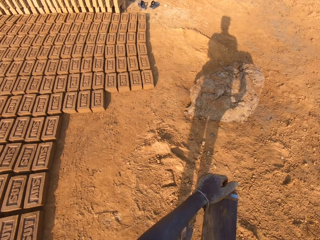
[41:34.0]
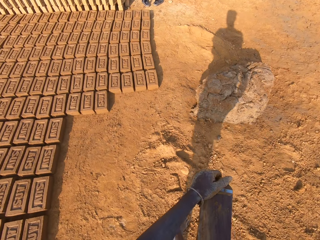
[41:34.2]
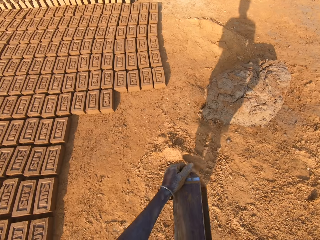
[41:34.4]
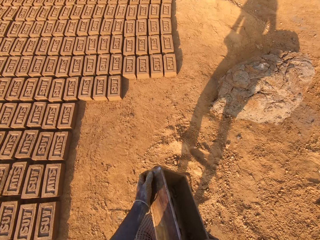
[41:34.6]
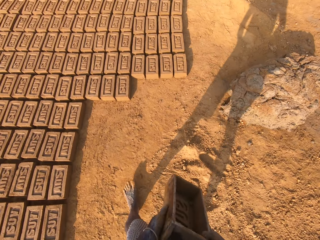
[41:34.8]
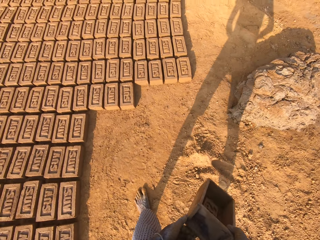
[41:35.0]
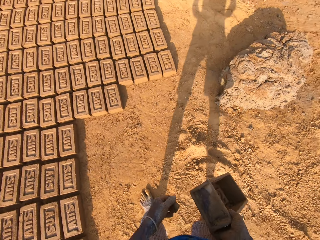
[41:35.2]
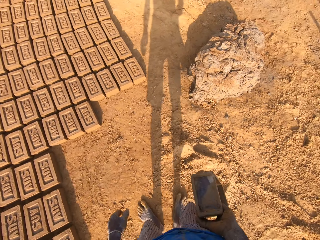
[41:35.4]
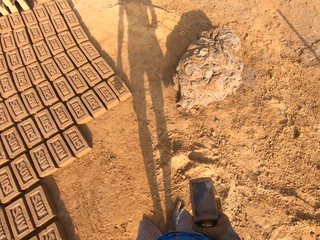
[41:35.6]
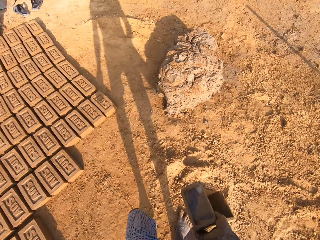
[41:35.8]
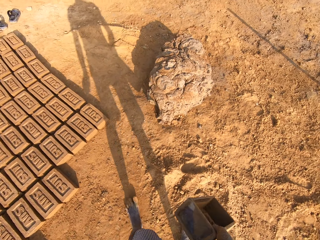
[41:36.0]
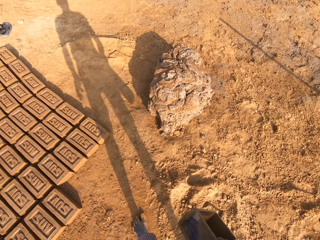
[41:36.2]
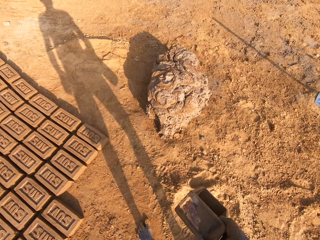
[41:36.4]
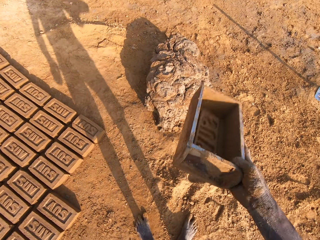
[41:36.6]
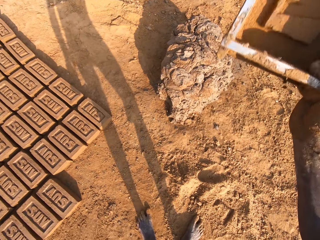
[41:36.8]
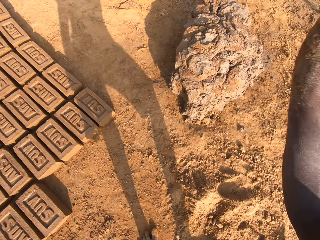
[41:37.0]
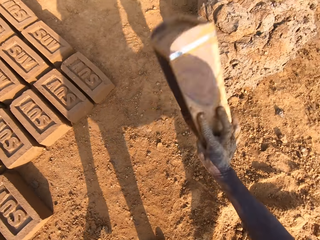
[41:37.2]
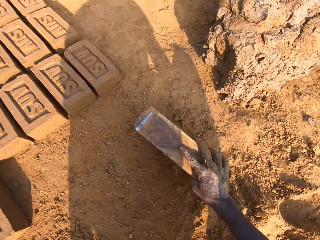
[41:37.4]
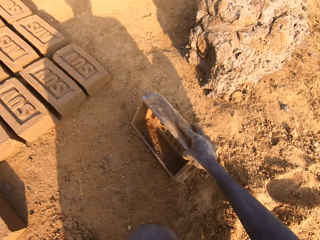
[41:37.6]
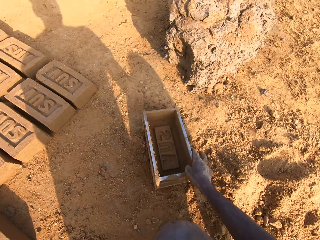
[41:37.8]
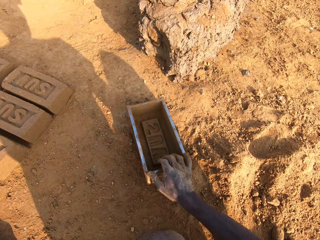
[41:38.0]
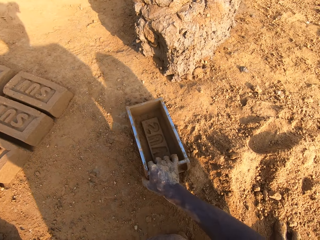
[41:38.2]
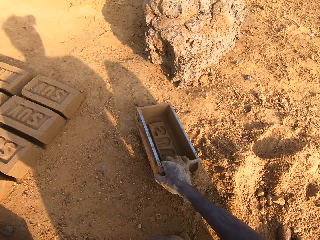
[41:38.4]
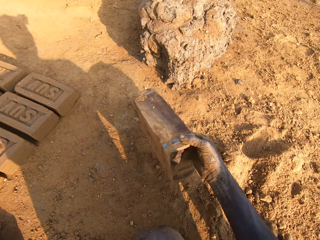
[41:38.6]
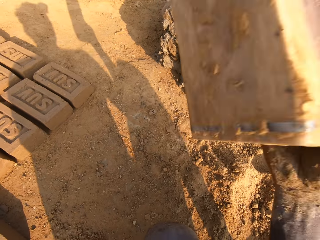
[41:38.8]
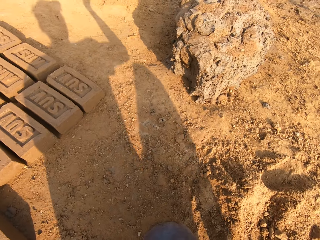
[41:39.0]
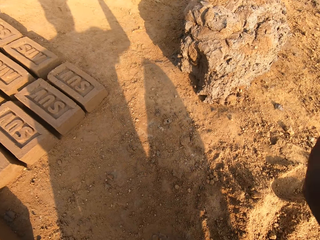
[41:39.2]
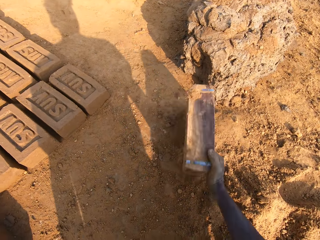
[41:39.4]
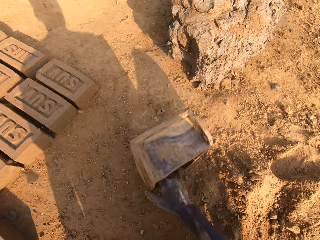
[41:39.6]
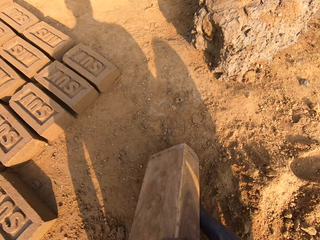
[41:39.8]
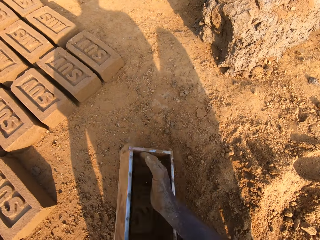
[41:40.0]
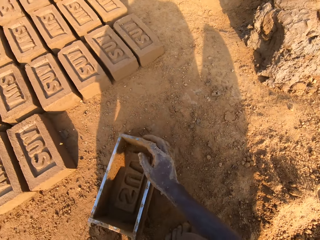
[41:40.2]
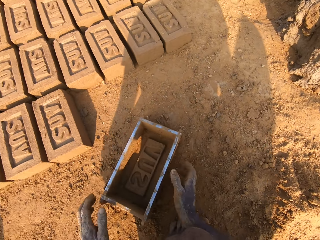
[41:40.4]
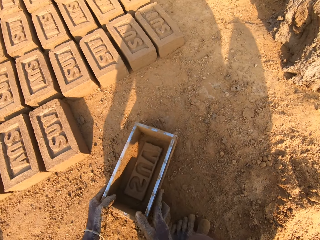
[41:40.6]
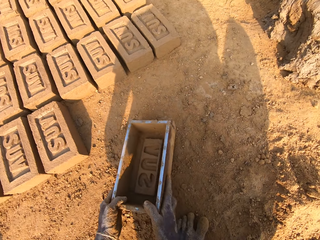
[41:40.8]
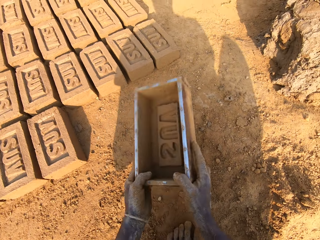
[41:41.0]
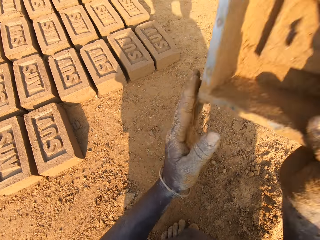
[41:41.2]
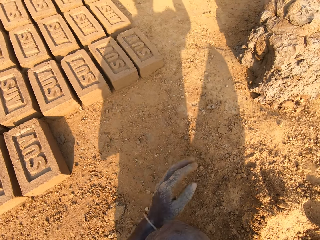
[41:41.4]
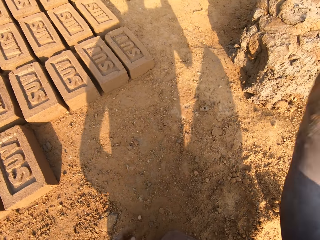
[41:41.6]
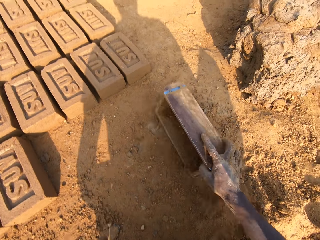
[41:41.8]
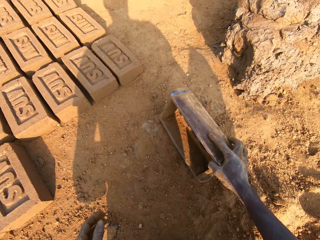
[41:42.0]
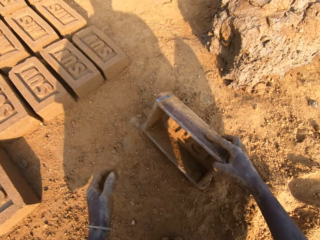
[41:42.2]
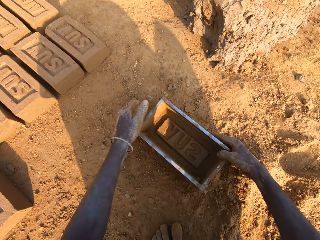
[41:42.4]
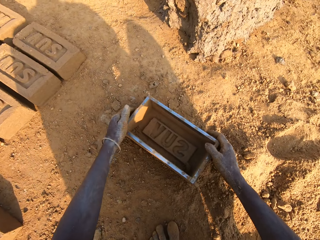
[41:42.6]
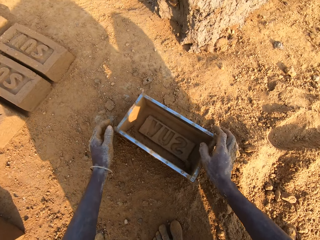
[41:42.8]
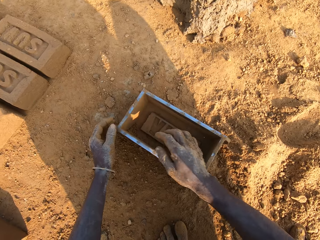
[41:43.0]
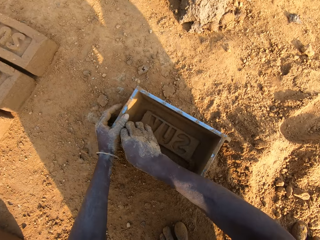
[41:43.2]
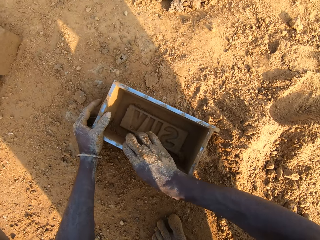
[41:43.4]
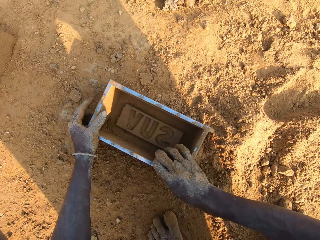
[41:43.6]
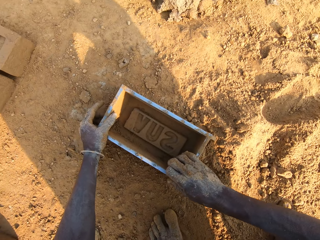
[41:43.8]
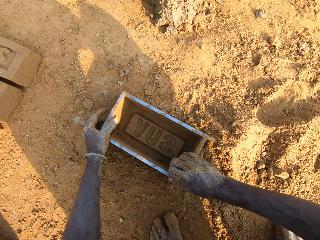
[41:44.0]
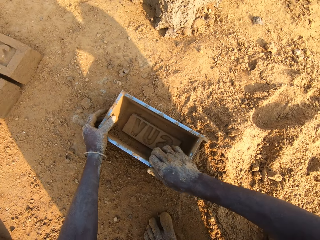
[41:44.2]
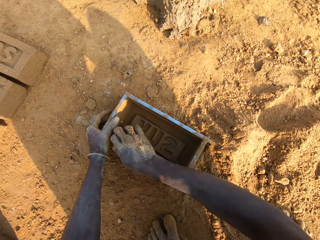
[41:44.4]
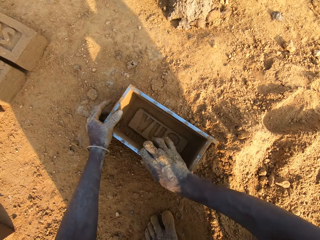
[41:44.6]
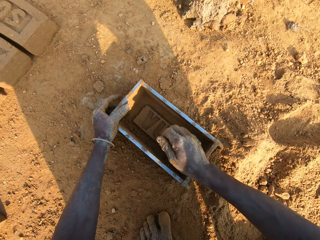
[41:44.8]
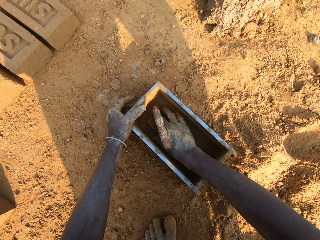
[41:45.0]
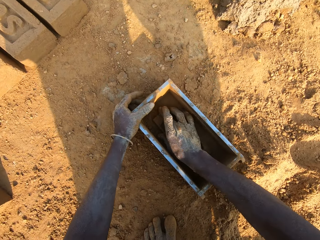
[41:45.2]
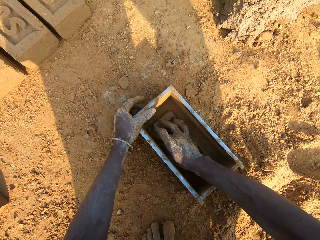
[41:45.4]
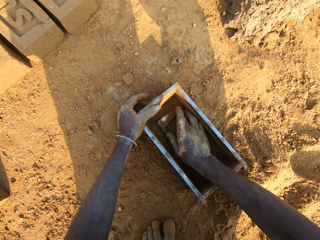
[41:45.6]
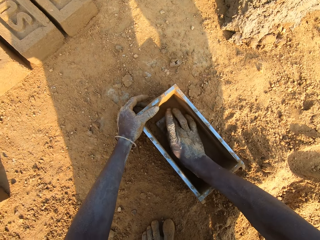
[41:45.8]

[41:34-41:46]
The camera wearer stares at the bricks. He walks around. He sits on the ground. He hits the brick mold or container on the ground. He lifts the brick mold with his right hand. He stares at the container. He hits the brick mold on the ground. He stares at the container. He lifts the brick mold. He hits the brick mold on the ground. He cleans the brick mold. He stares at the container. He removes clay on the container.

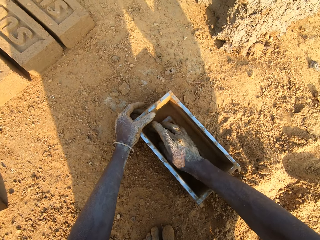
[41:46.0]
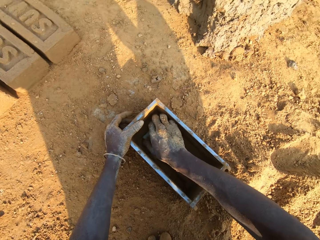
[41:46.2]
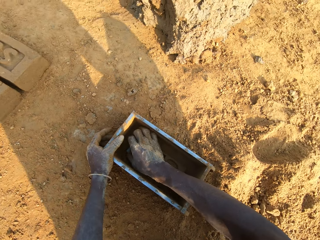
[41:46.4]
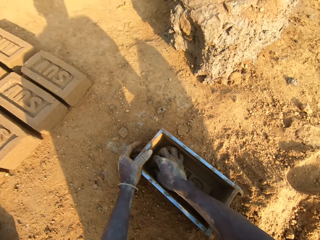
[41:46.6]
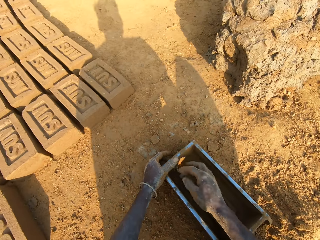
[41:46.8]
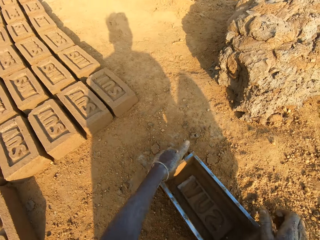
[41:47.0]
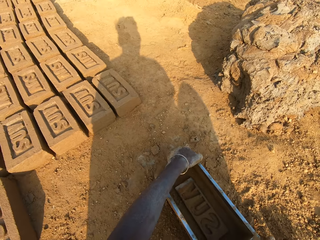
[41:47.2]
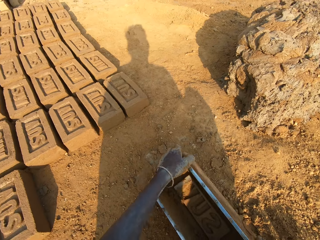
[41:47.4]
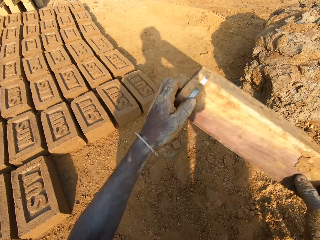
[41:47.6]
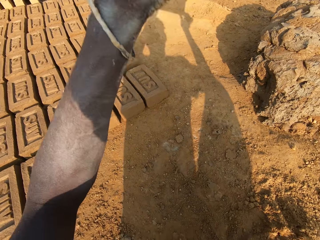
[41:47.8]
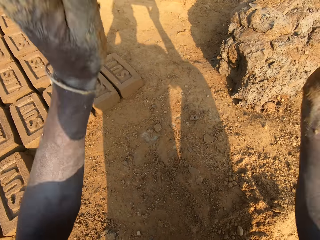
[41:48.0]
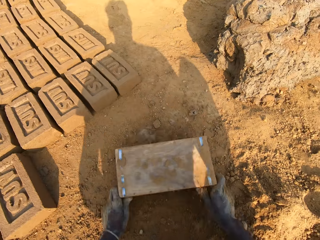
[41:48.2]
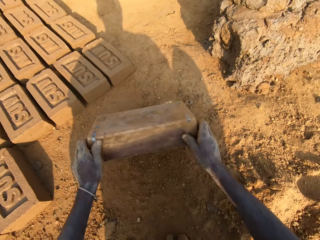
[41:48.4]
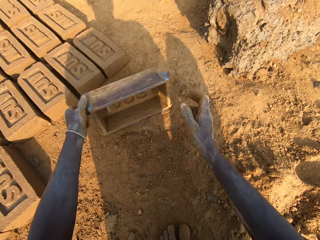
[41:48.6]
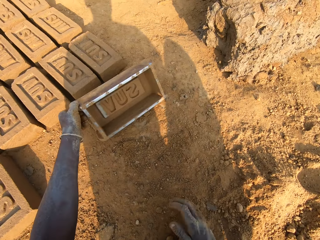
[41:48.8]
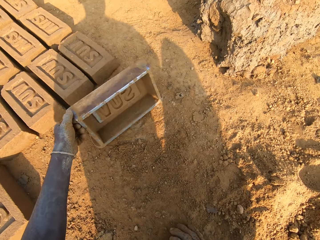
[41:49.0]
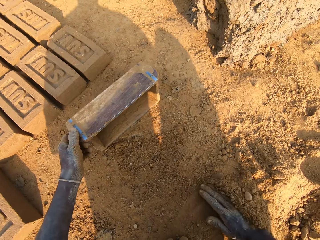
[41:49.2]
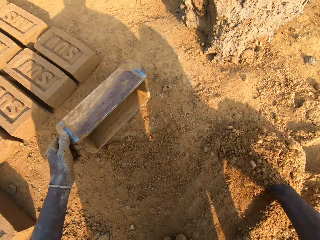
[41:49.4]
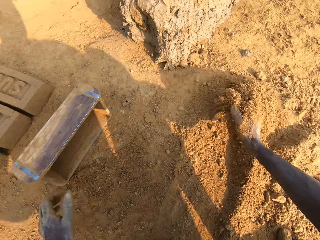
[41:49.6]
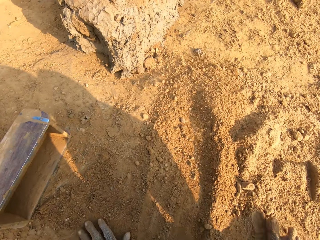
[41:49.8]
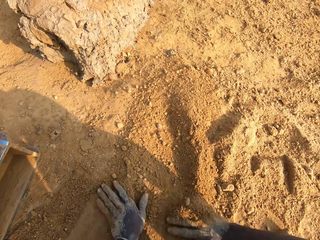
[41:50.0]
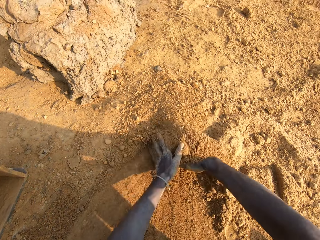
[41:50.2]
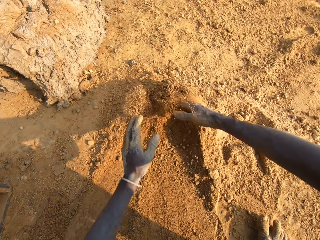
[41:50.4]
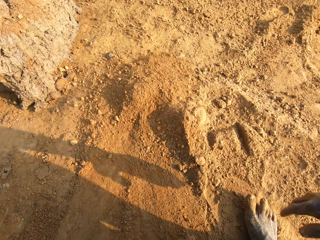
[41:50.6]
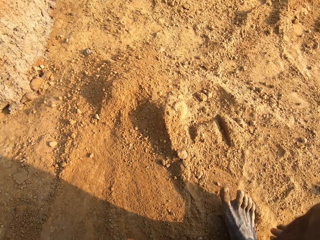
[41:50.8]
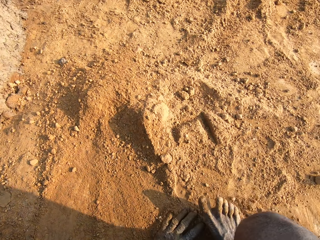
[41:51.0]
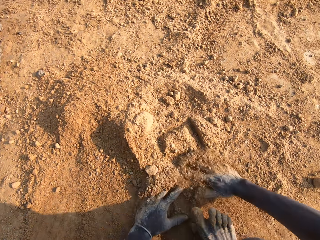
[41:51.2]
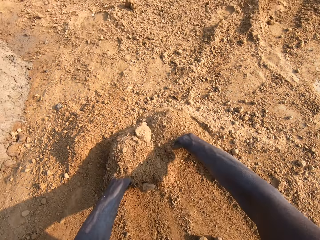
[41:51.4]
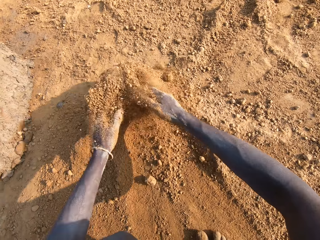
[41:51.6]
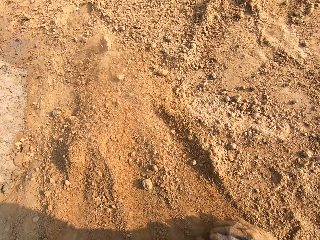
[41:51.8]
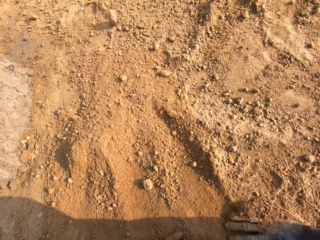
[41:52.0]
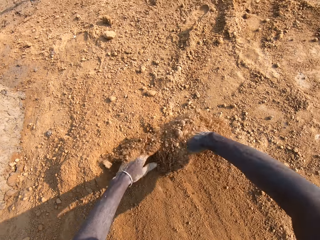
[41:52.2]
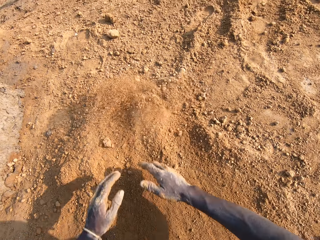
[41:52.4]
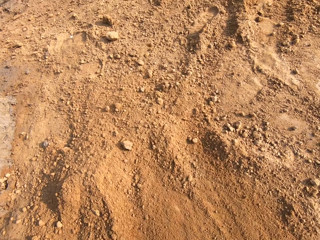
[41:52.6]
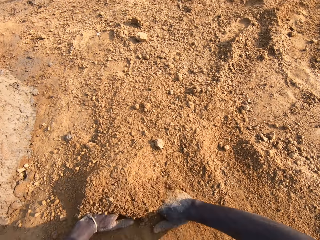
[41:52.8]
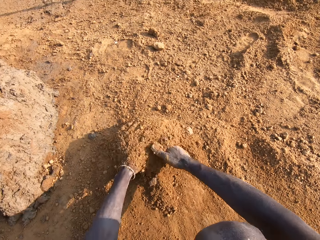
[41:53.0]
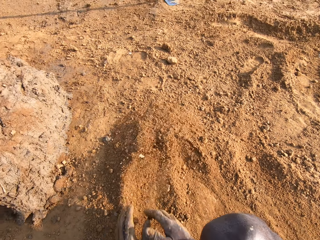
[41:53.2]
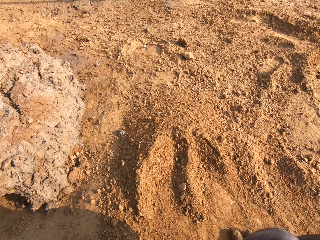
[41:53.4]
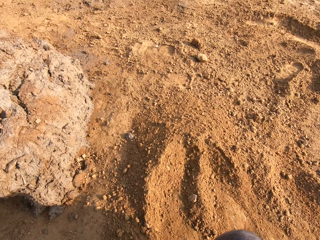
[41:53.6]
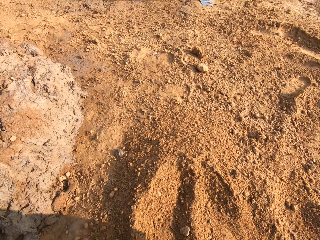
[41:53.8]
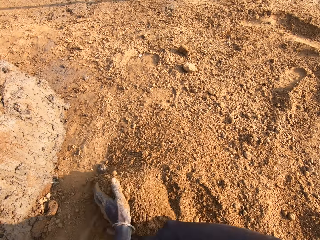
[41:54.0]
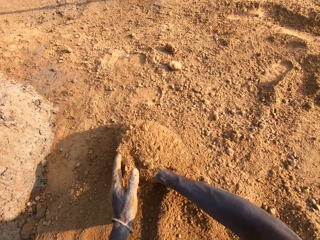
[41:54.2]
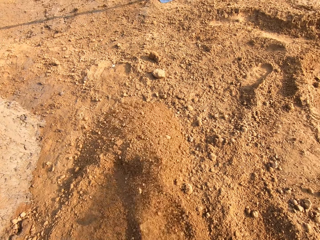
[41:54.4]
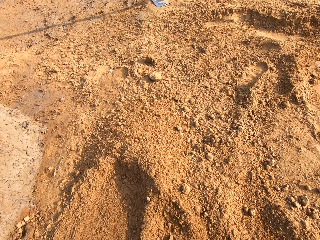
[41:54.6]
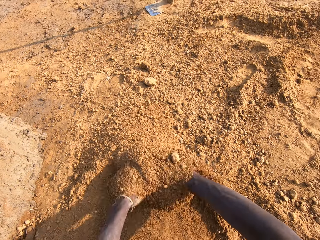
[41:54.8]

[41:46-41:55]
The camera wearer lifts the brick mold. He hits the brick mold on the ground. He clears sand on the ground with his hands.
